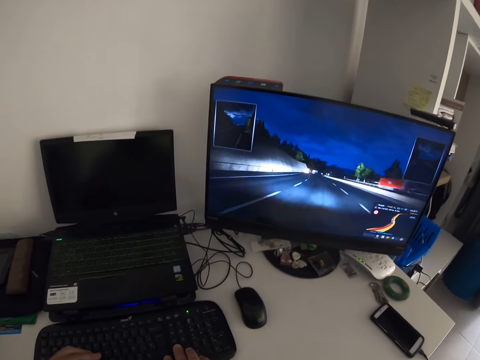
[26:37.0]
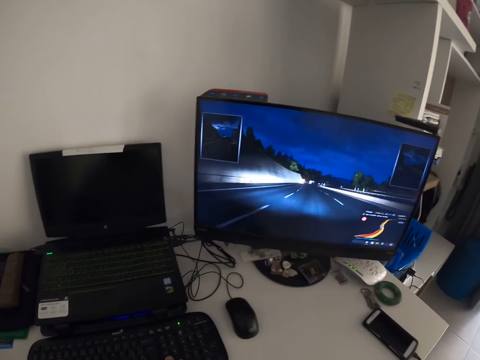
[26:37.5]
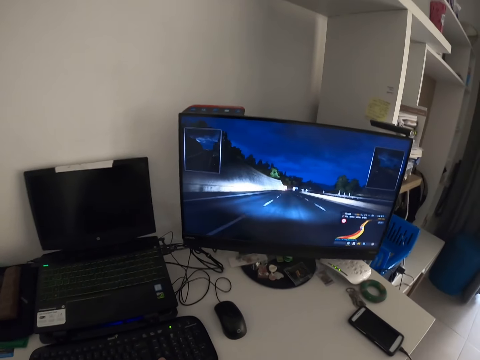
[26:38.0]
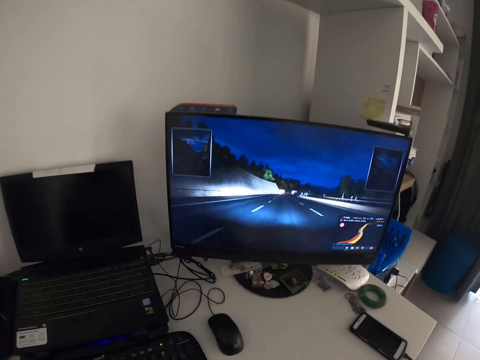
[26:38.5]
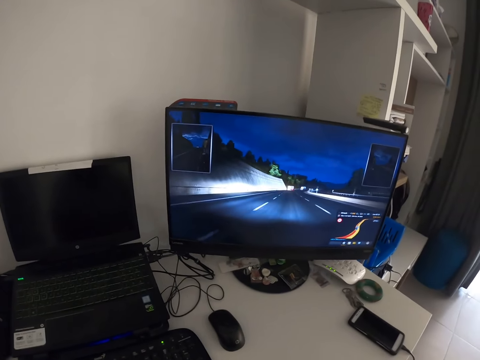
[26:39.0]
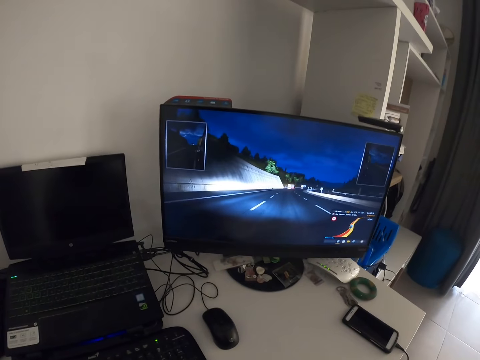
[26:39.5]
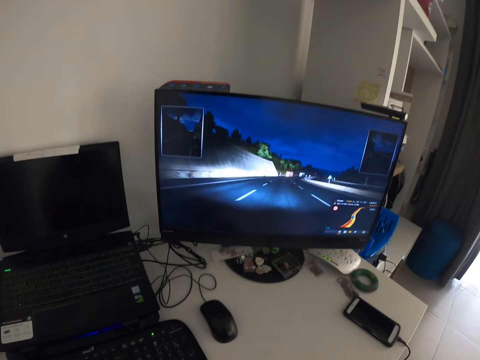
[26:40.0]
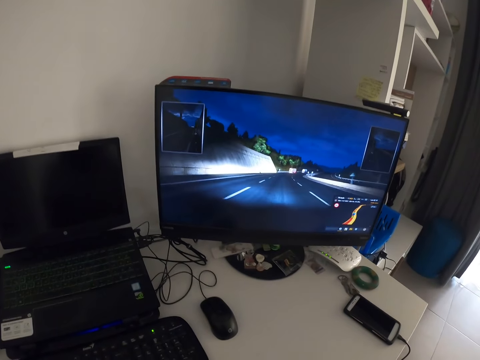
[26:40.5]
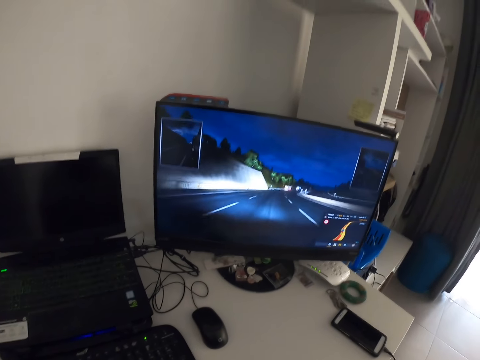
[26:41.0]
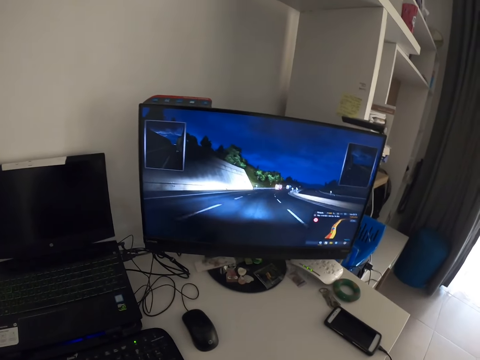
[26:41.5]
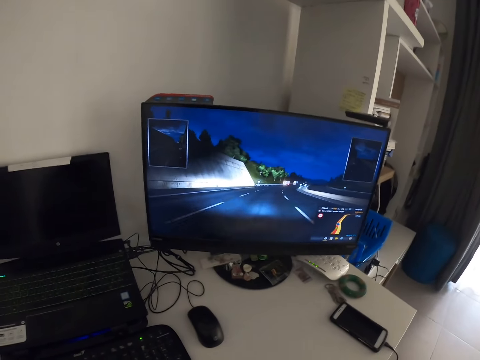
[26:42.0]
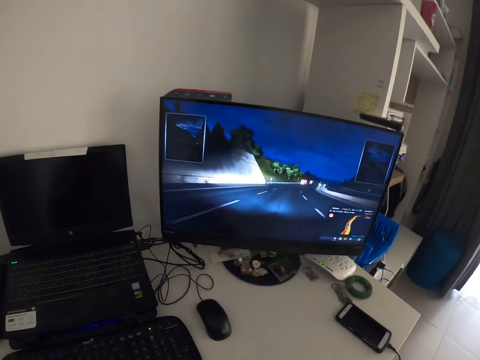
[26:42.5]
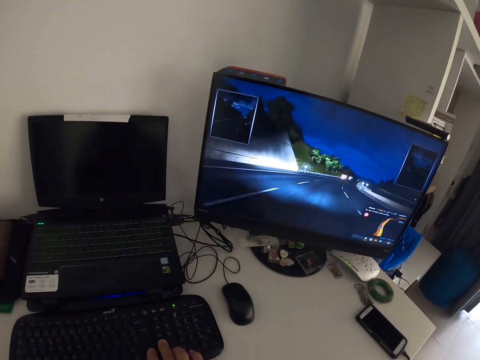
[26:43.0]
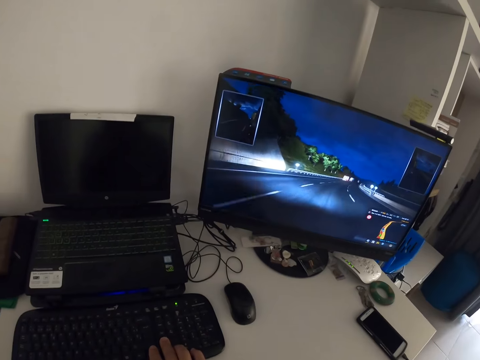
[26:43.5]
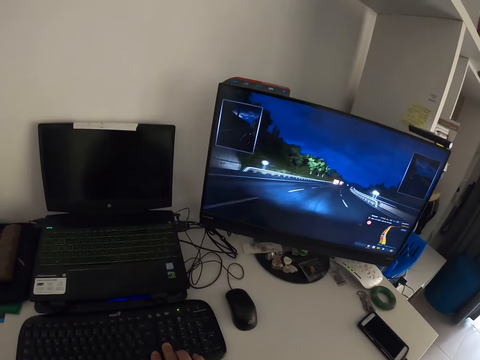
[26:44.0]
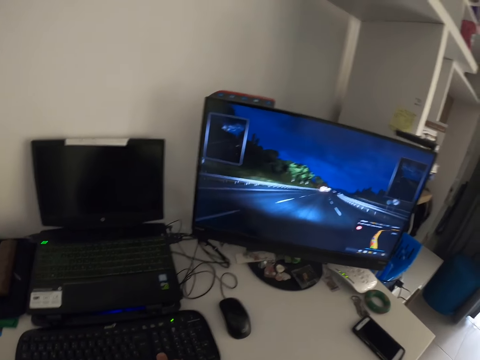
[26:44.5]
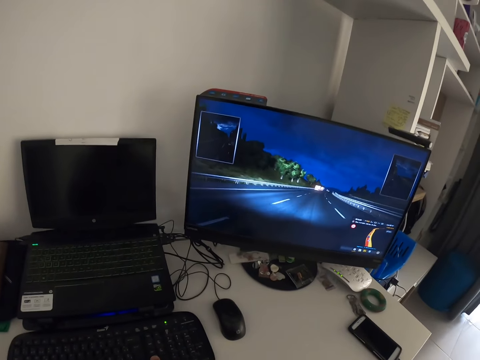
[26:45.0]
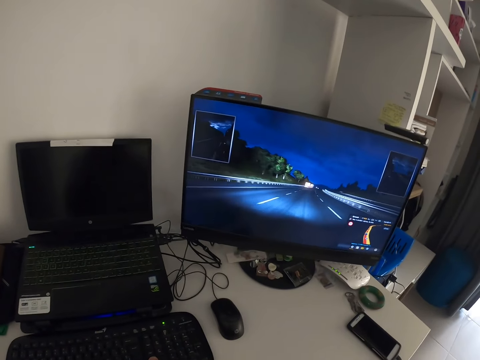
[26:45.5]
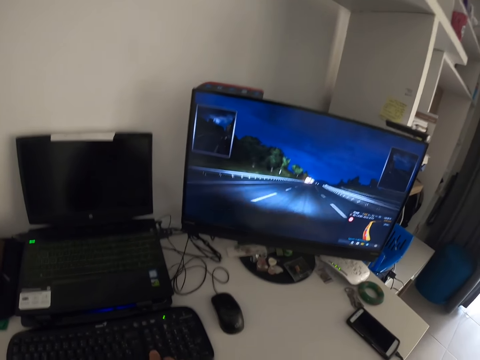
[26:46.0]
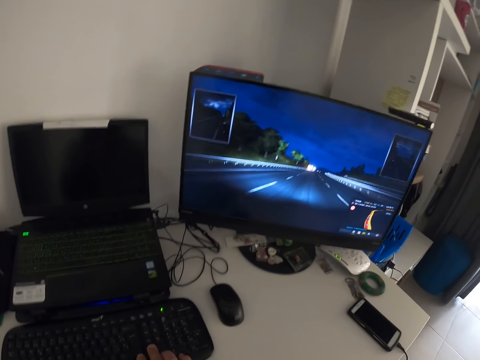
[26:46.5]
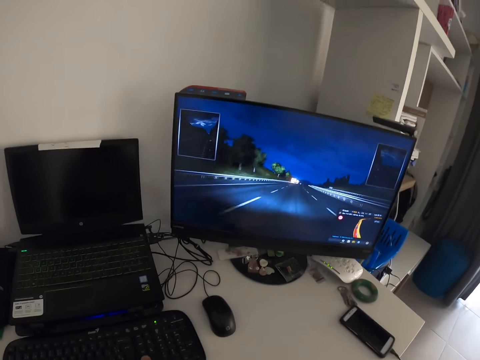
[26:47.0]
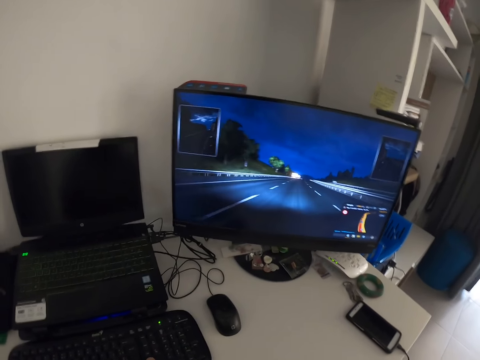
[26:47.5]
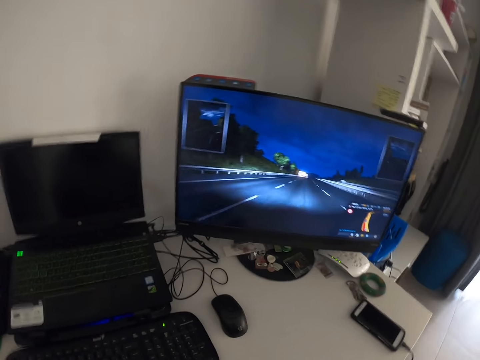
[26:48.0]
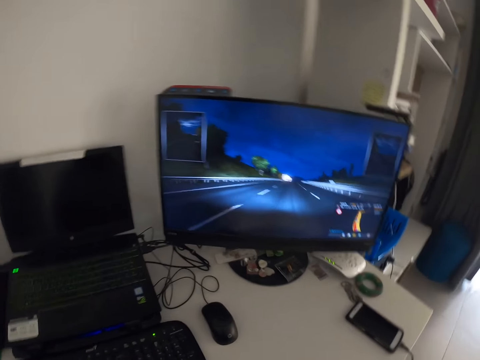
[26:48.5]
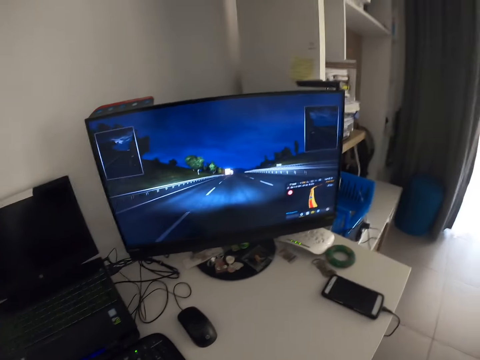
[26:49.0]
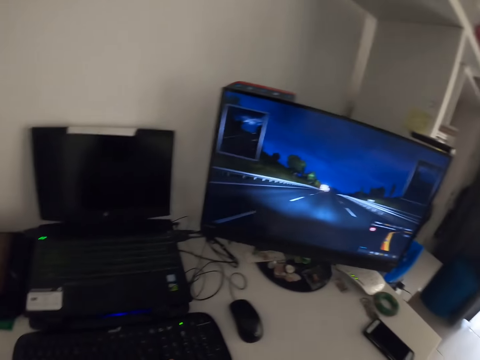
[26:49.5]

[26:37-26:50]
The camera wearer presses the keyboard with the right hand. They look at the screen.

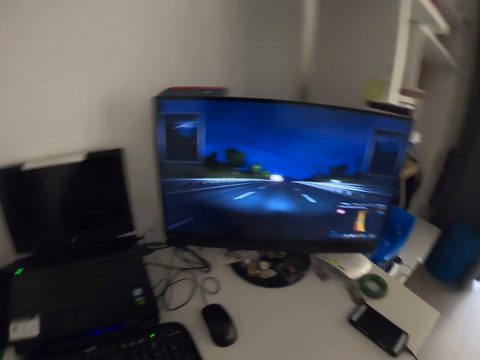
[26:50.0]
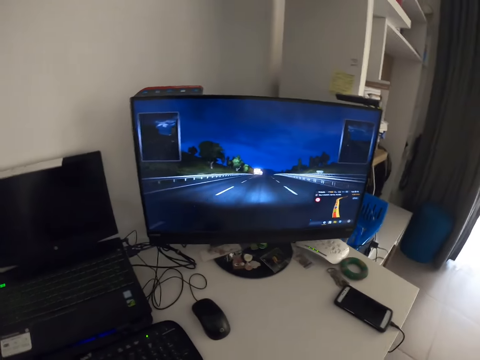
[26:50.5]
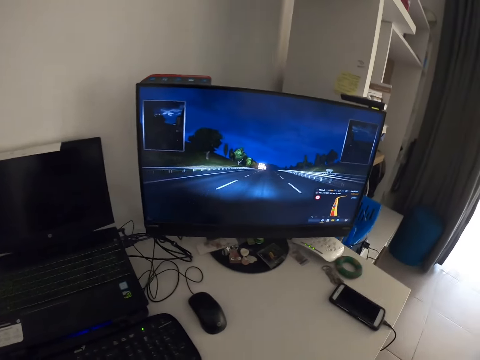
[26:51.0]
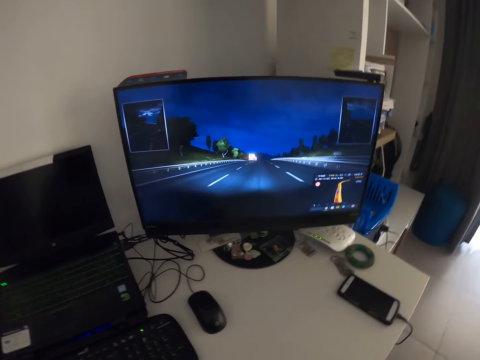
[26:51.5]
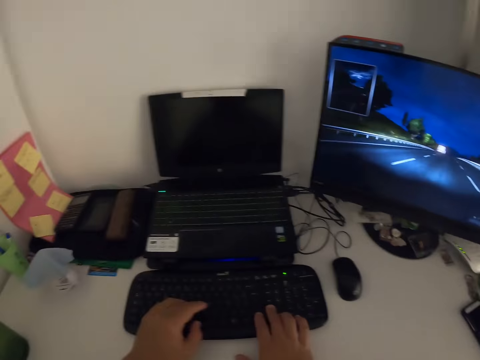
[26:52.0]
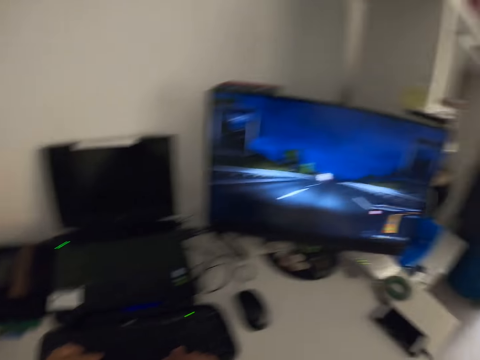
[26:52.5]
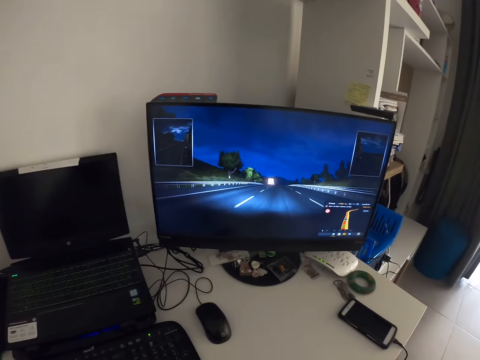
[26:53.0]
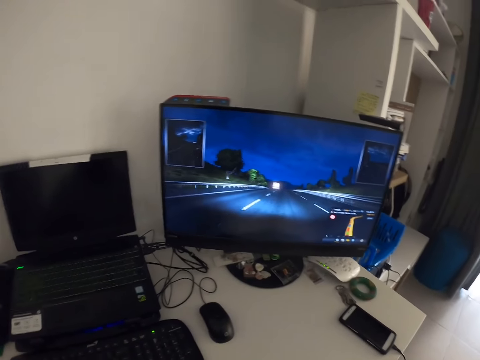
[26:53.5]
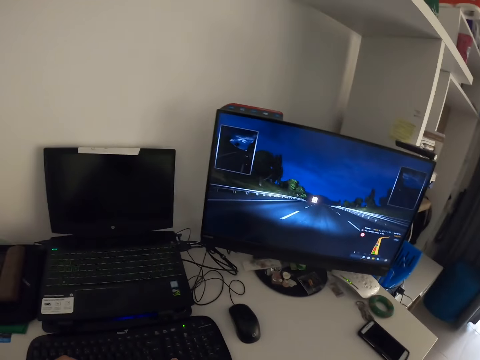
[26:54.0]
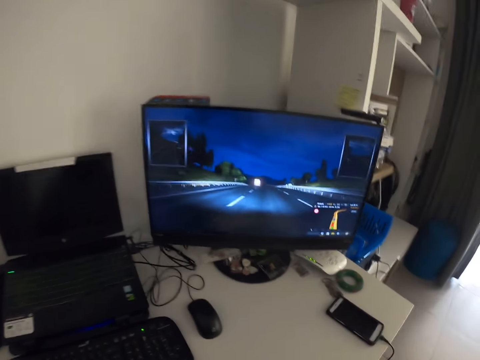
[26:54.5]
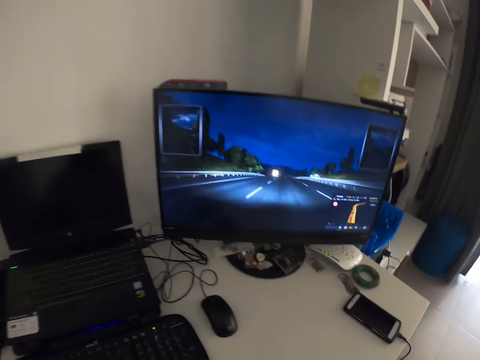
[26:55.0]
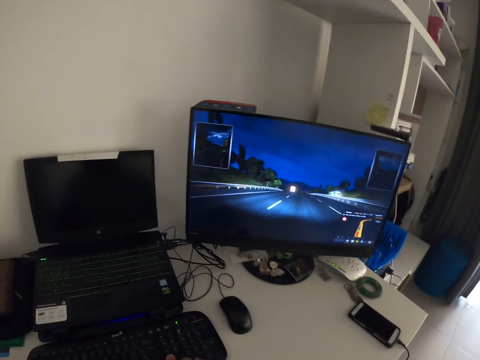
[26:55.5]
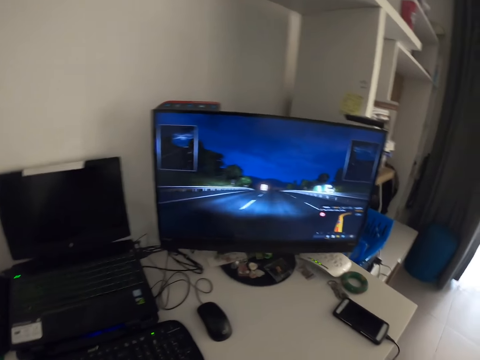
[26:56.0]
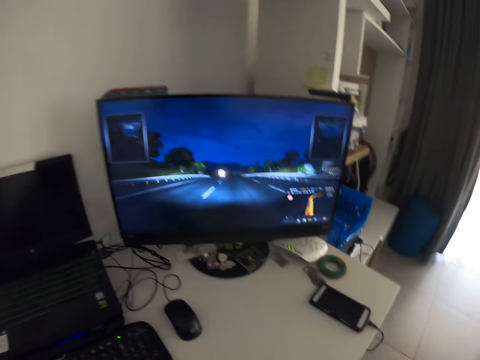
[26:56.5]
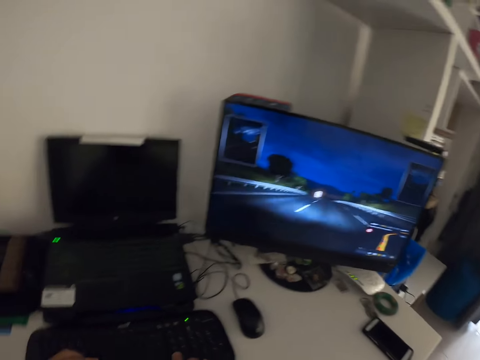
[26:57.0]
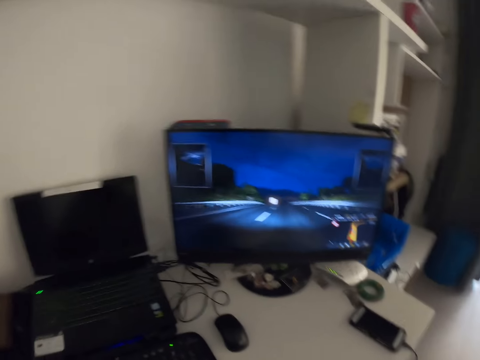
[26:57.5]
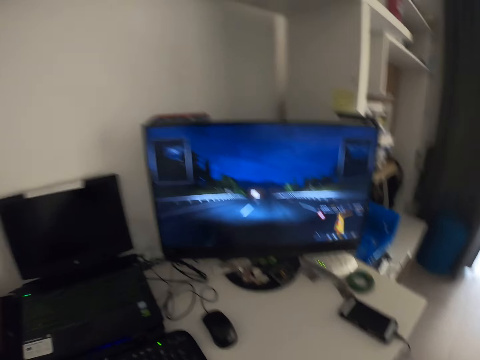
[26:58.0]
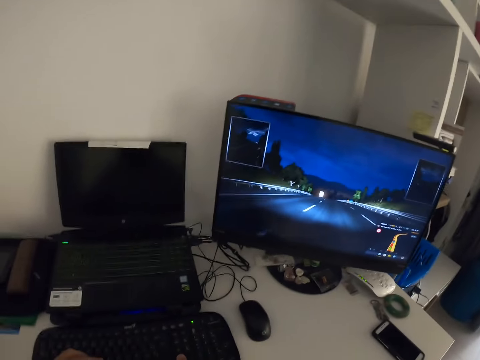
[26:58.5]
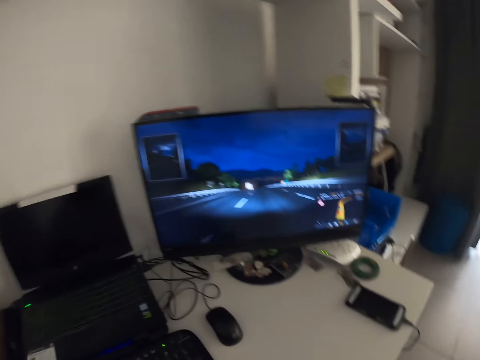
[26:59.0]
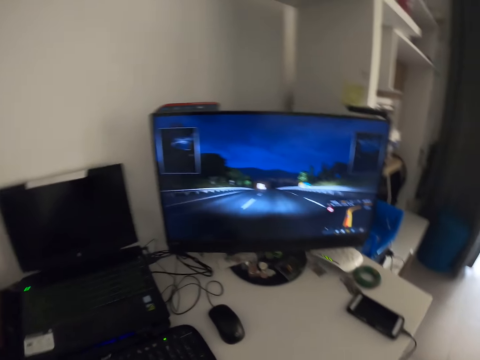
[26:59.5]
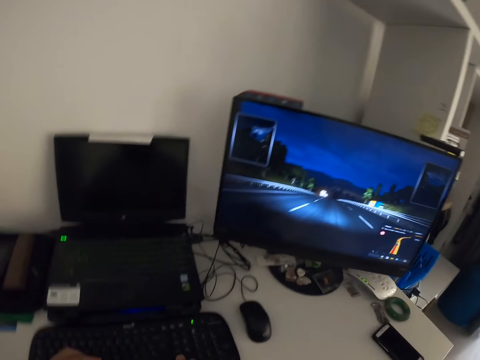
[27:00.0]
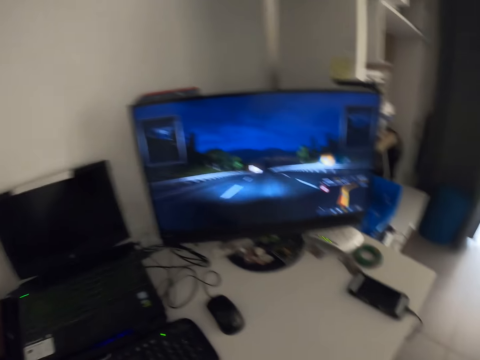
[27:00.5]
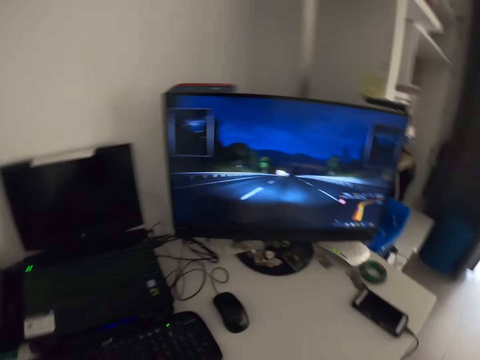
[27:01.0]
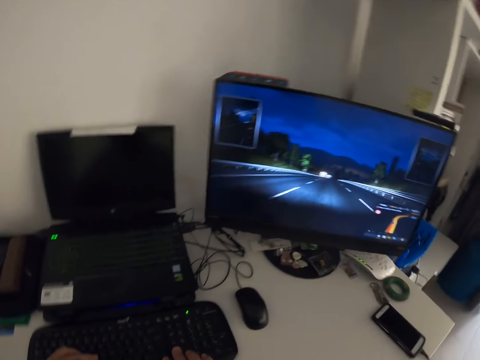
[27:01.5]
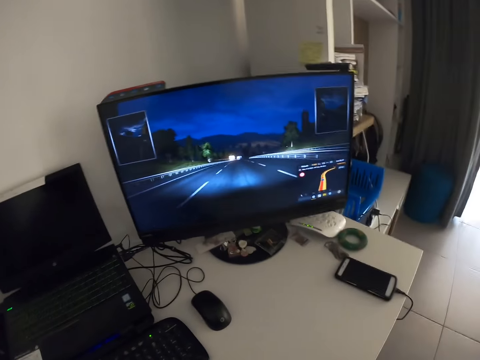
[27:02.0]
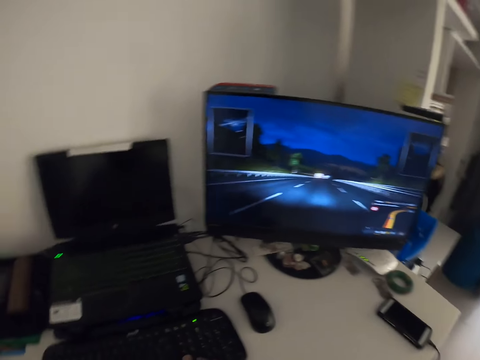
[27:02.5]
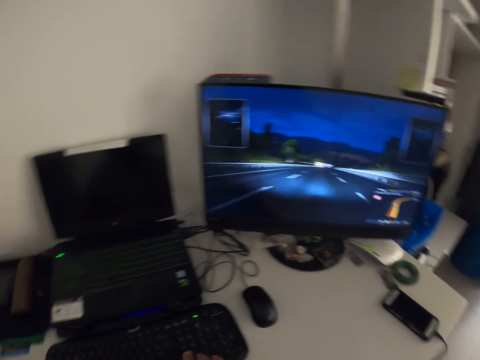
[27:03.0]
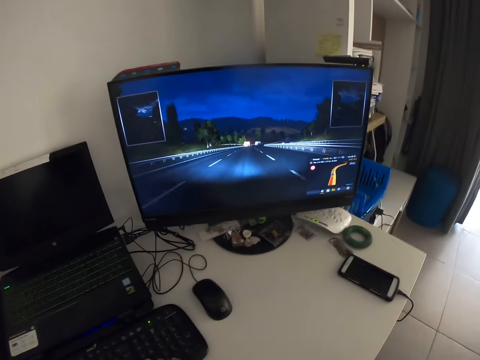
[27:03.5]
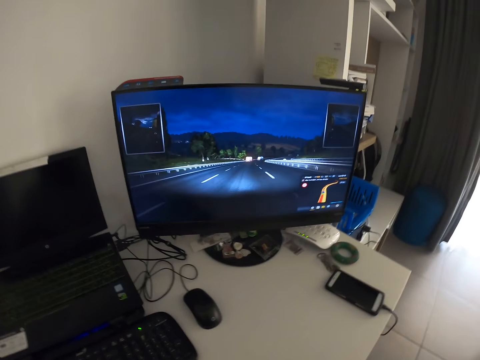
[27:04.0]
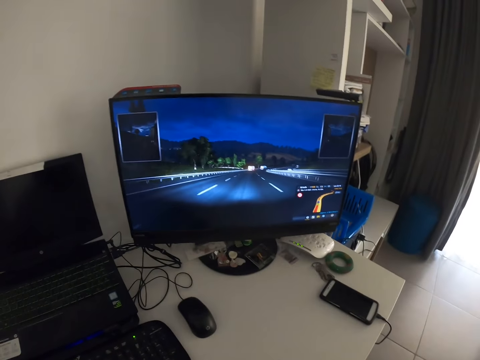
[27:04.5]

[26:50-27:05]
The camera wearer presses the keyboard. He shakes his head.
